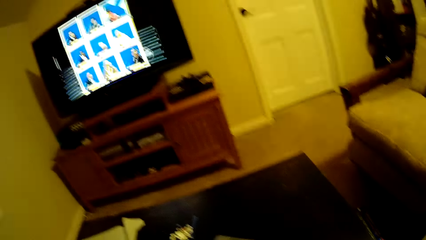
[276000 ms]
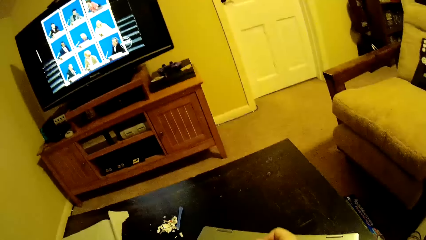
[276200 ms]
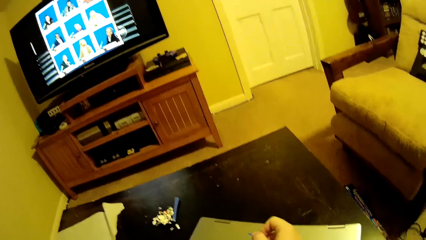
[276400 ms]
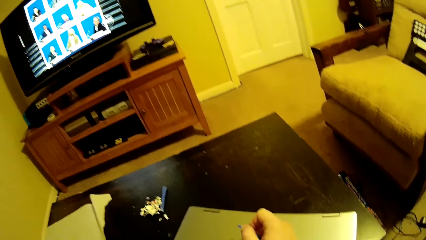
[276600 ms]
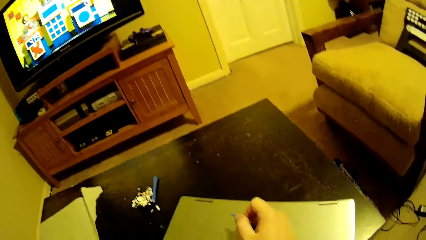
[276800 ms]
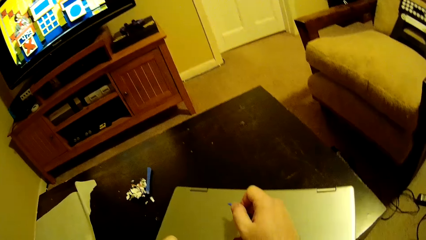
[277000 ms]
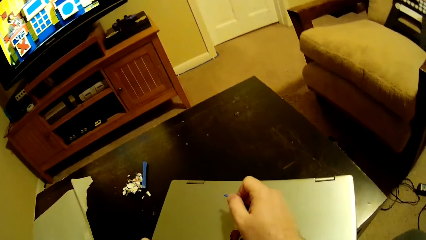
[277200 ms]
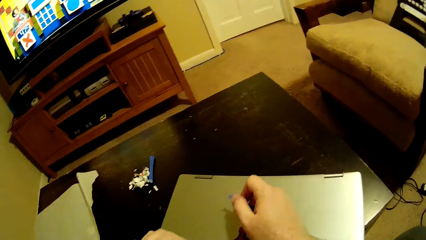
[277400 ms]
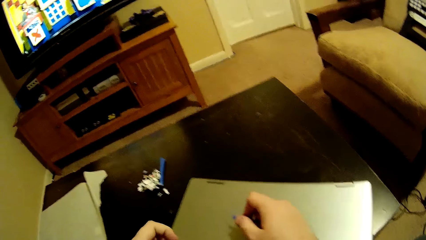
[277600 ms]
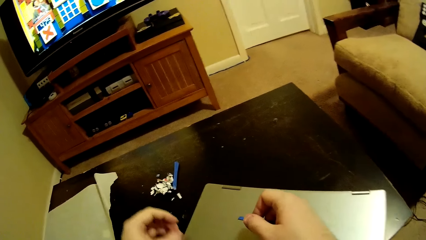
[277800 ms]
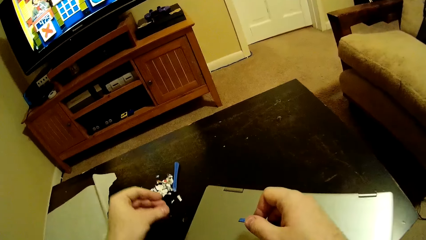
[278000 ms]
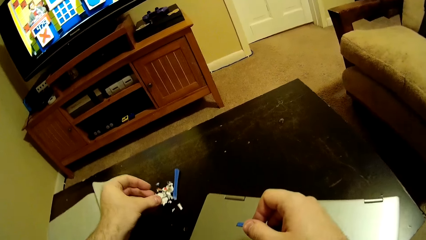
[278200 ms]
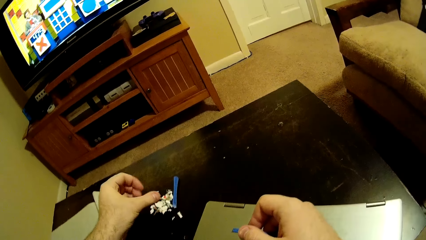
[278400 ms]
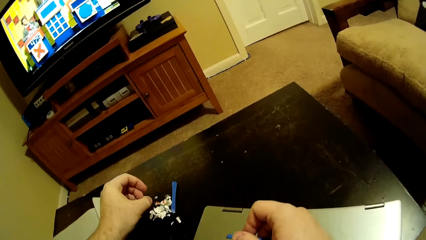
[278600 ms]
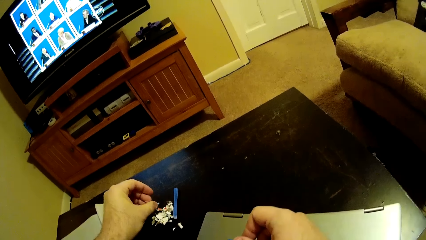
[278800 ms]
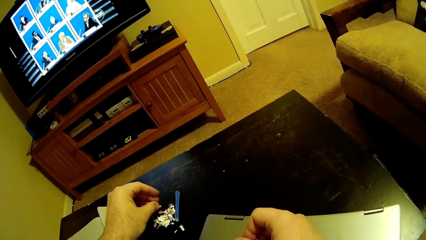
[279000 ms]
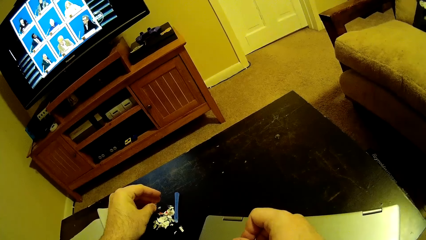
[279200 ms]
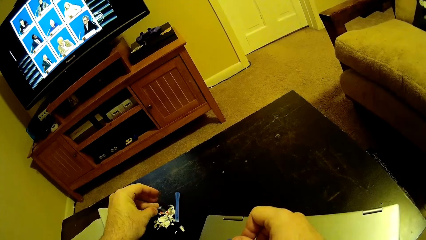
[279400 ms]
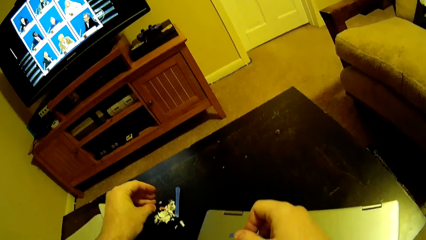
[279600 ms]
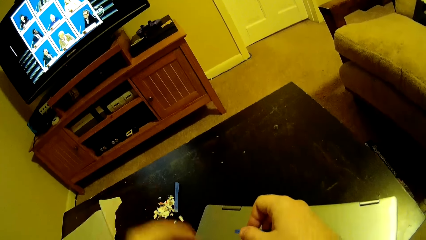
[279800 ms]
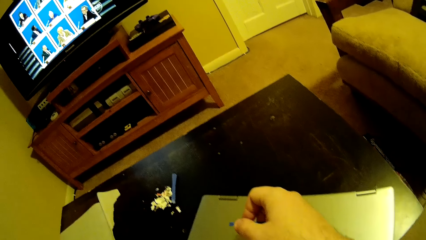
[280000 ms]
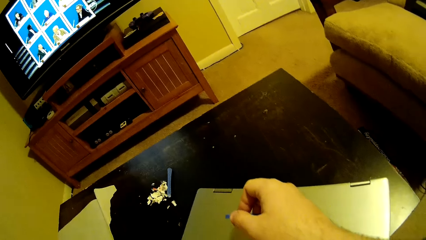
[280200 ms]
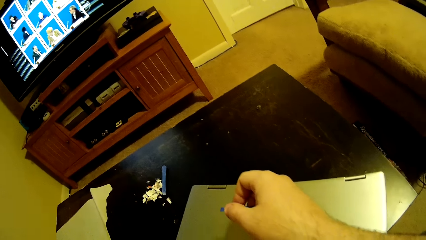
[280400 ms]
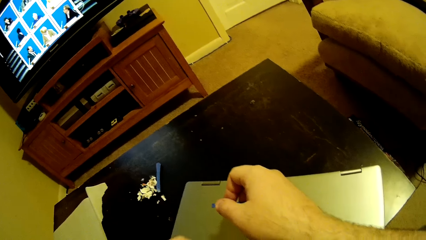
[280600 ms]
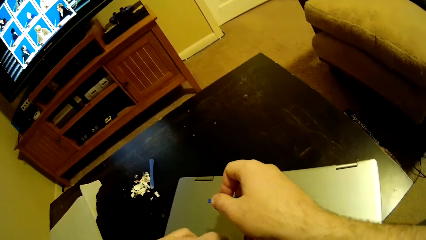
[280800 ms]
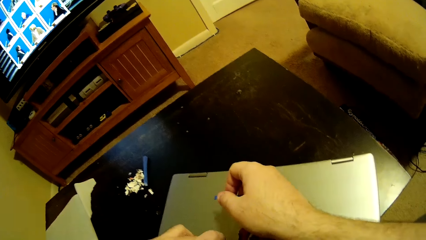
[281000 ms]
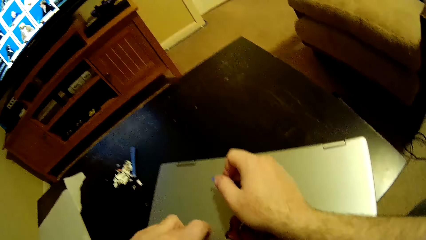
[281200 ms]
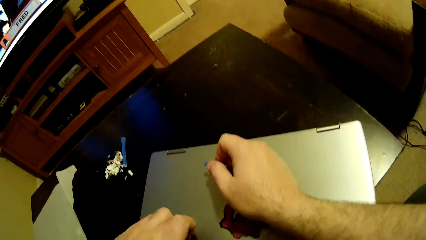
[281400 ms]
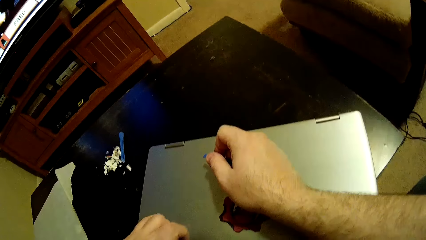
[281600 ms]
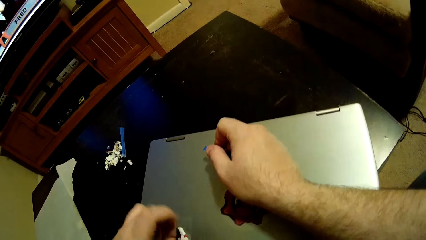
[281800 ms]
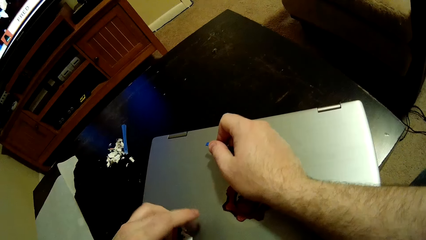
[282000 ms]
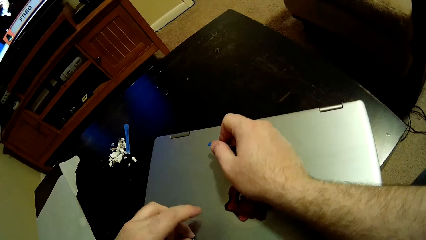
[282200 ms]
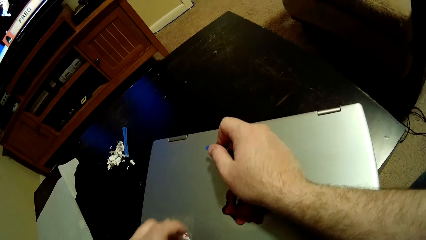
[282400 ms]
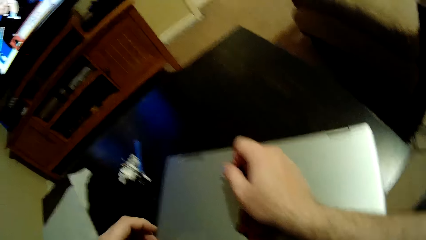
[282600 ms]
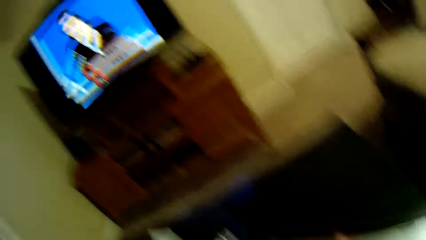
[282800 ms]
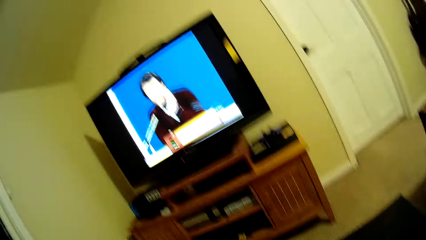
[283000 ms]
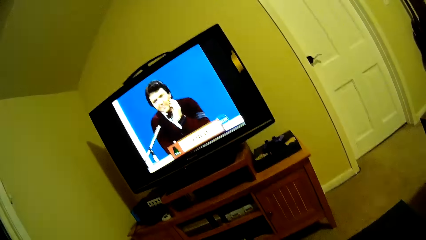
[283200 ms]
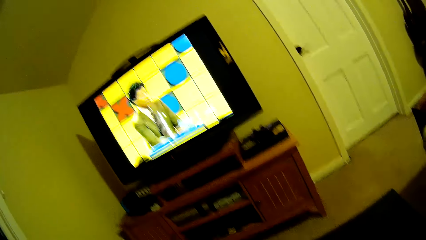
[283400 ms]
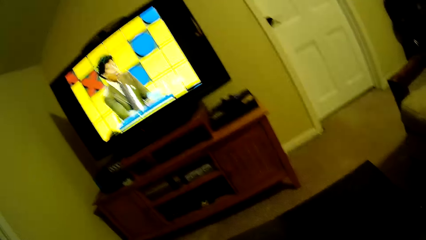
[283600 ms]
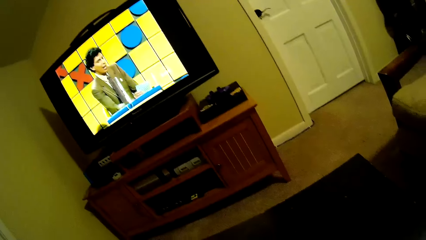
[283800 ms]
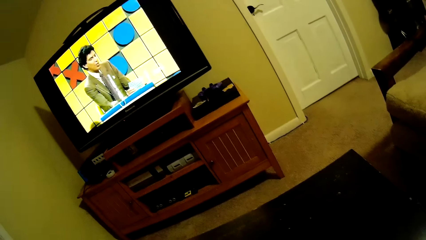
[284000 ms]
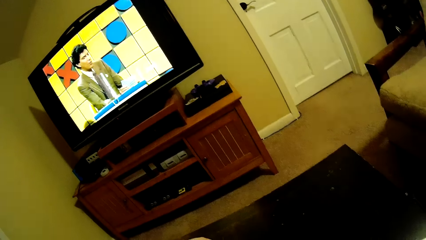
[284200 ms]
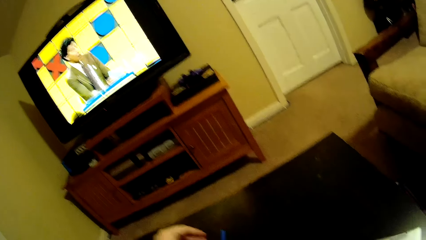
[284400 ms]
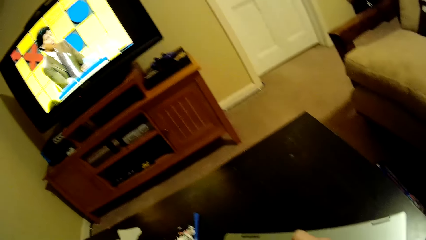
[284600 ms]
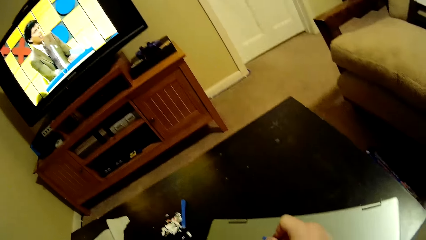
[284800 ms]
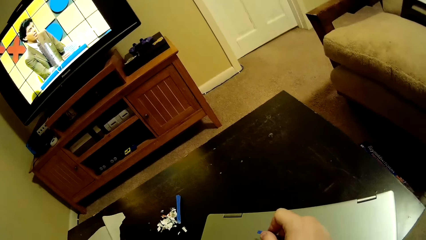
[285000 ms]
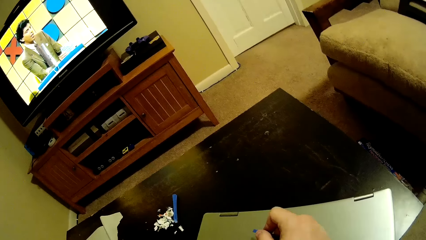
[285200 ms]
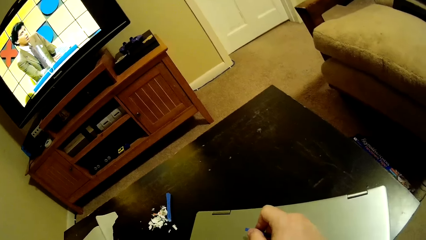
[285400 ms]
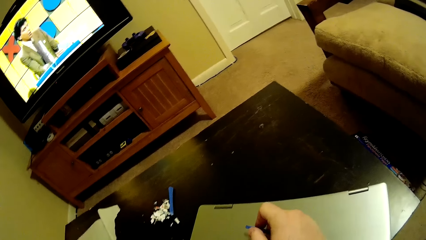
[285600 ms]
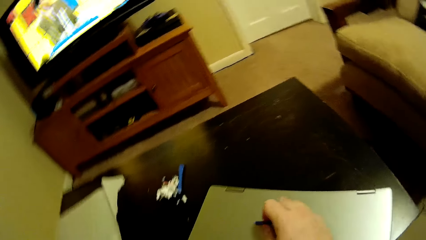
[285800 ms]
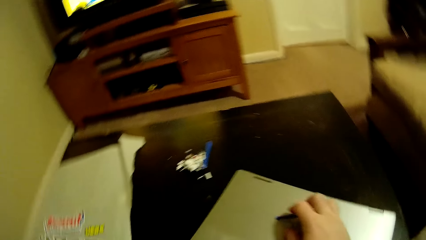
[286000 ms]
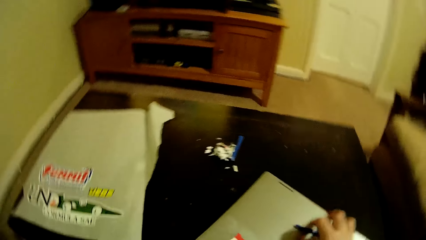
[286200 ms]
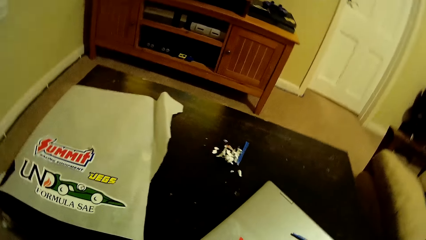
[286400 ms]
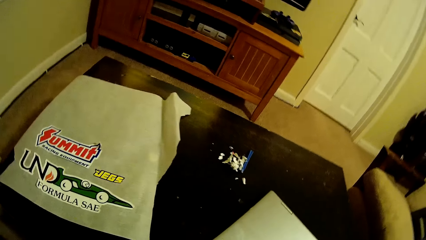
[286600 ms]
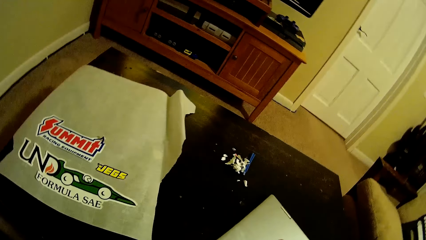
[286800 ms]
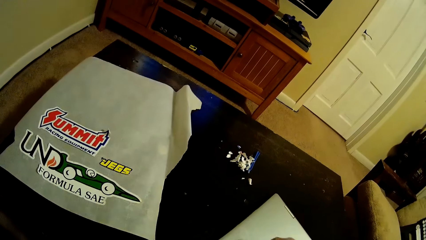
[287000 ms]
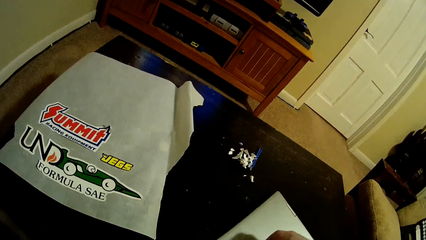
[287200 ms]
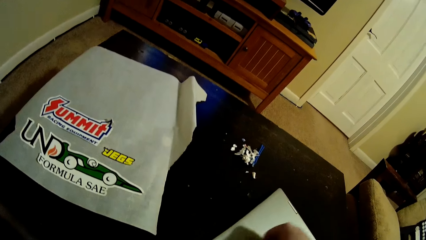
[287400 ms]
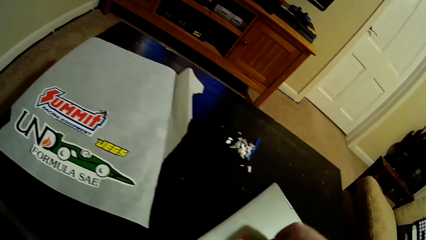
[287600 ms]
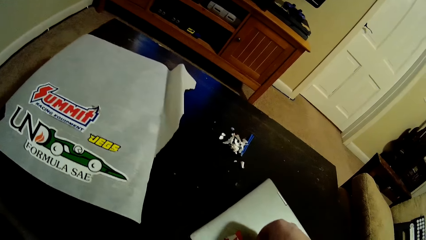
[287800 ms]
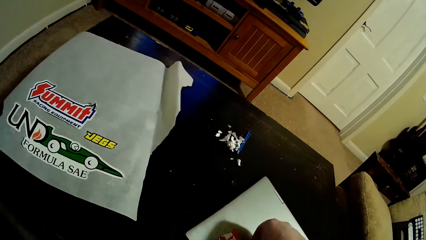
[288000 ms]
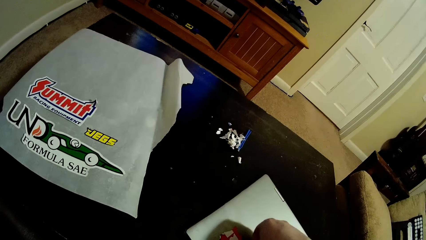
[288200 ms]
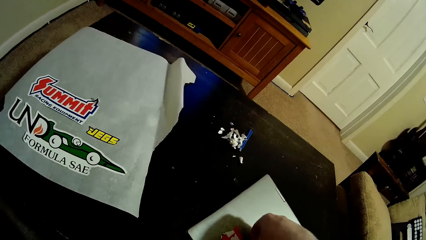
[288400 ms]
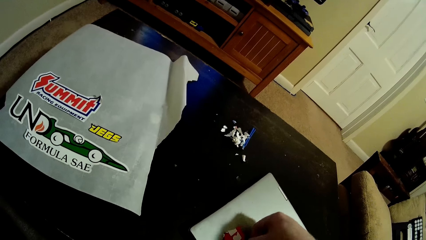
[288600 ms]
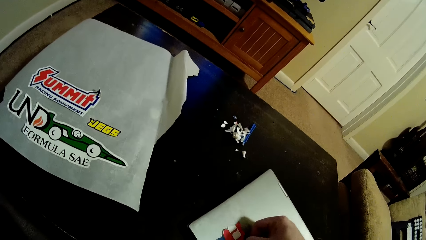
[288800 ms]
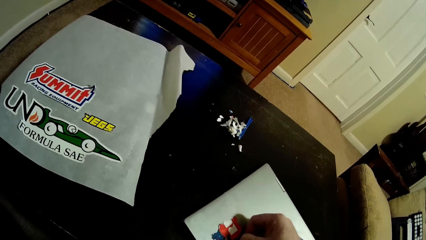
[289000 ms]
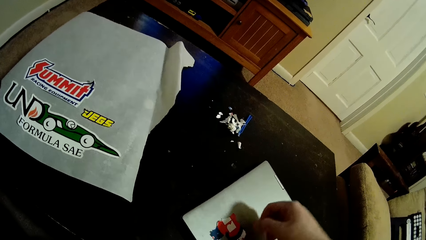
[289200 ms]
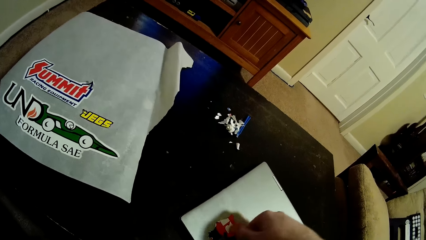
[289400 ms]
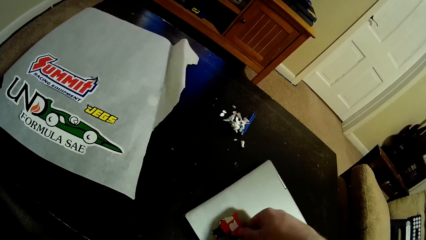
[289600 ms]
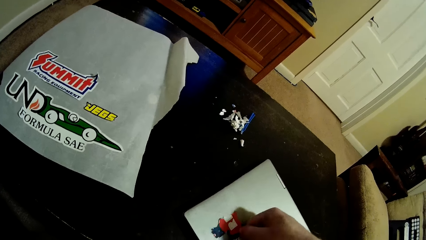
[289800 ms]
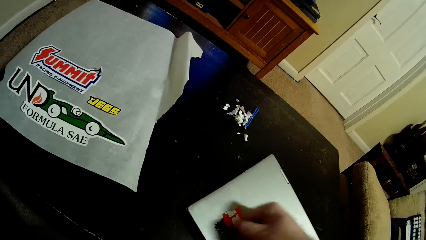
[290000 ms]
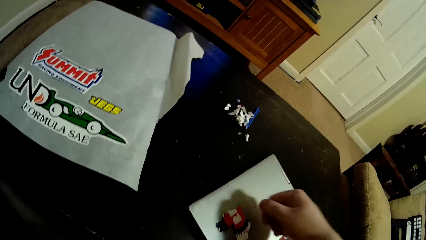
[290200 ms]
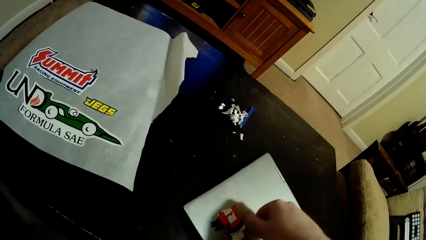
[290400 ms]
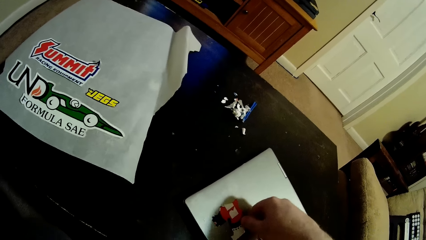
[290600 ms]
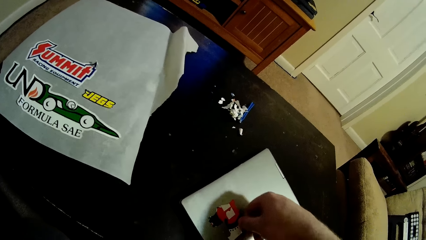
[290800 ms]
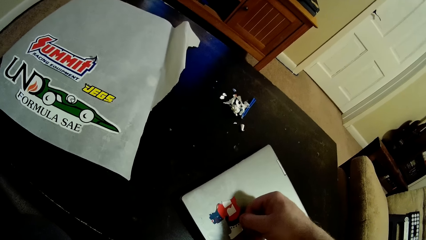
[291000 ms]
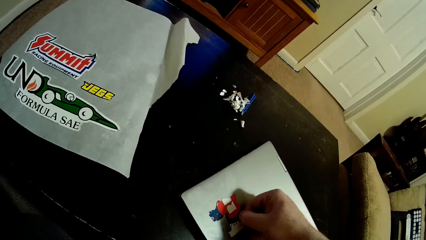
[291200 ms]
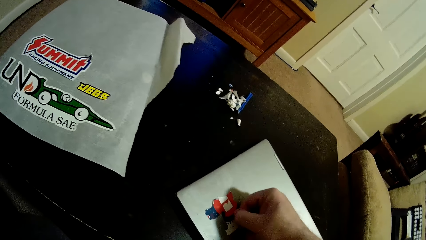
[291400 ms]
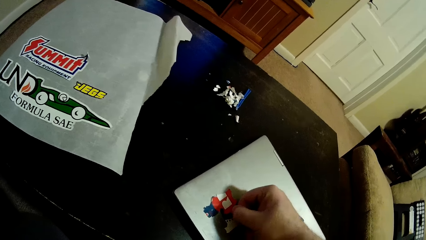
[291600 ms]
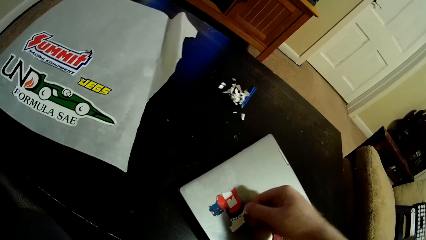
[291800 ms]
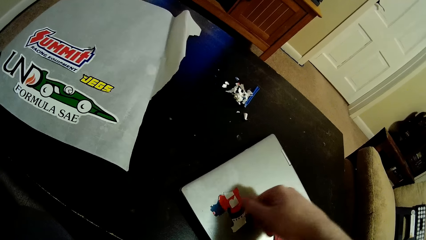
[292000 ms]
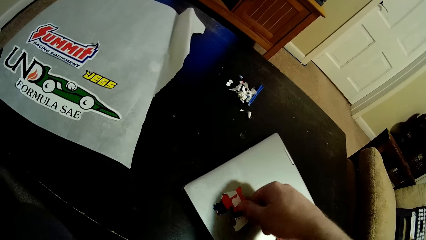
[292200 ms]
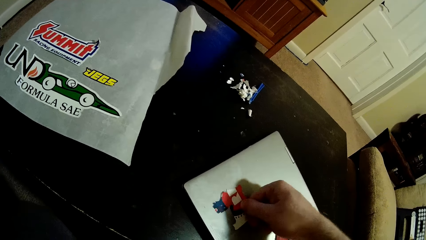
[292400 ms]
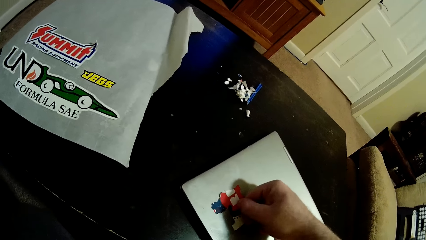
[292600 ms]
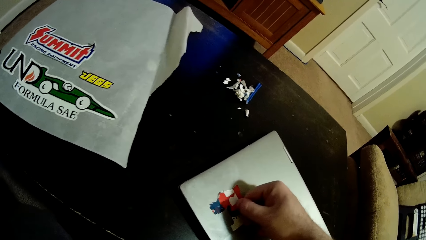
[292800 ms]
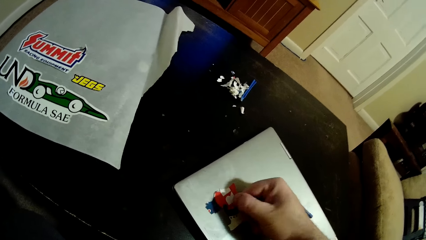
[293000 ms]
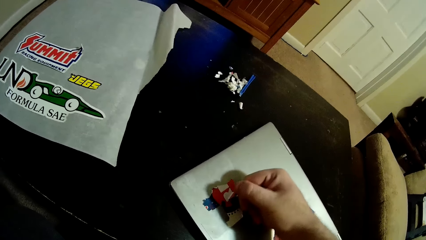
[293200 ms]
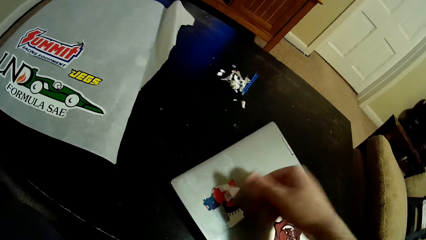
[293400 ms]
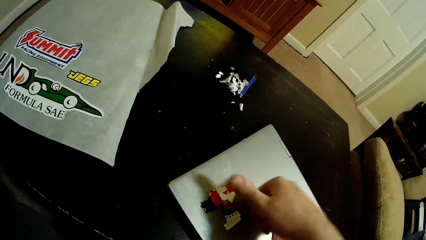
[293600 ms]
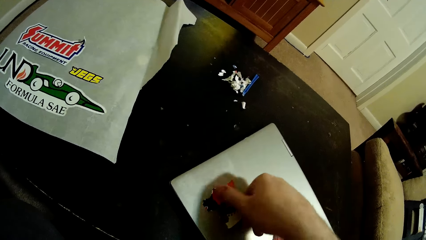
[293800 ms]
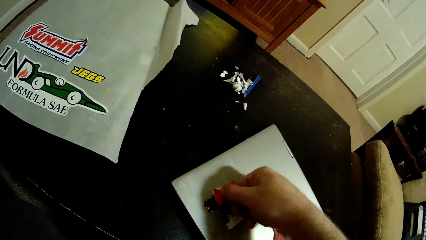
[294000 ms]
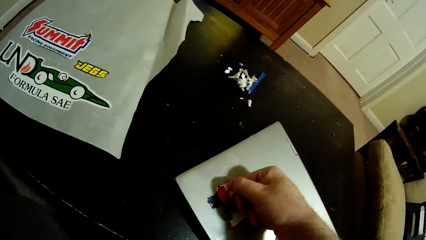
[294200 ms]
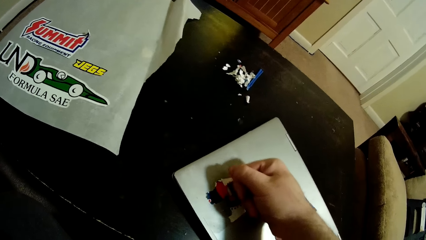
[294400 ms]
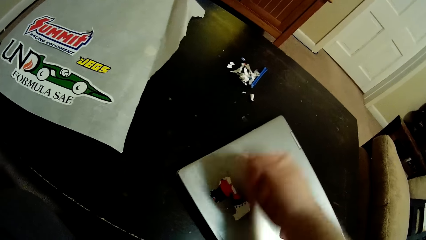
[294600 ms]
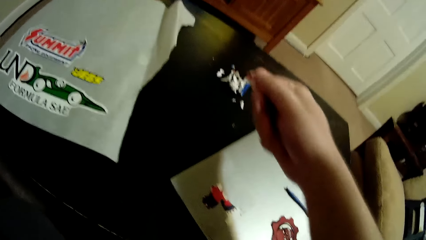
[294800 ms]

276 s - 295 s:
The camera wearer removes the sticker with his hands. He puts the sticker on the table. He puts the sticker scraper on the laptop. He removes the sticker from the laptop with his right hand.
